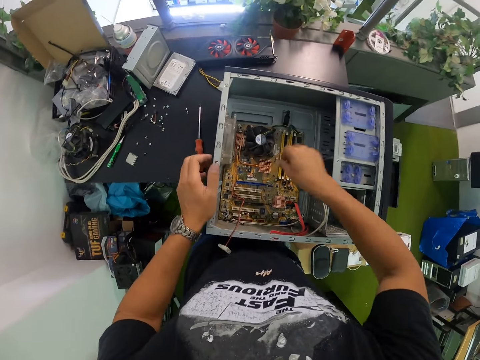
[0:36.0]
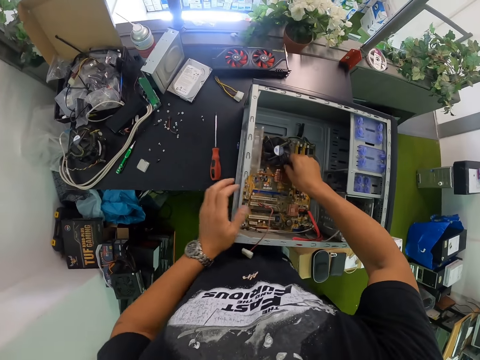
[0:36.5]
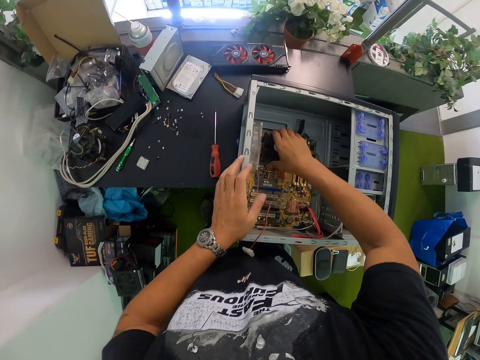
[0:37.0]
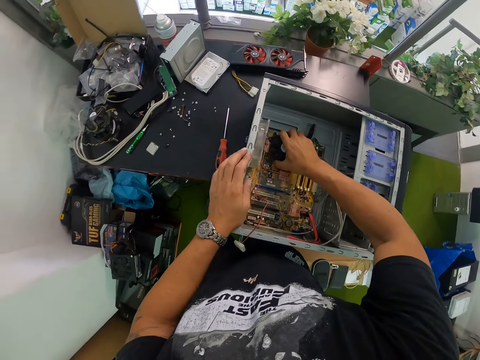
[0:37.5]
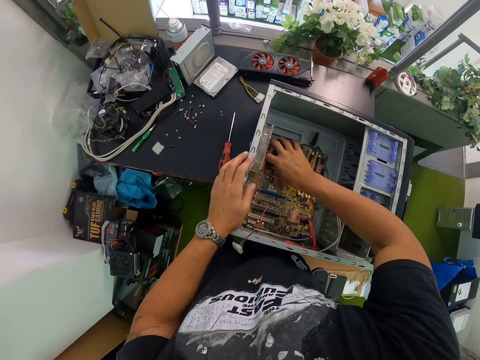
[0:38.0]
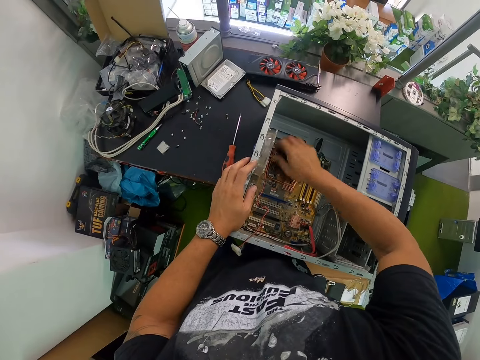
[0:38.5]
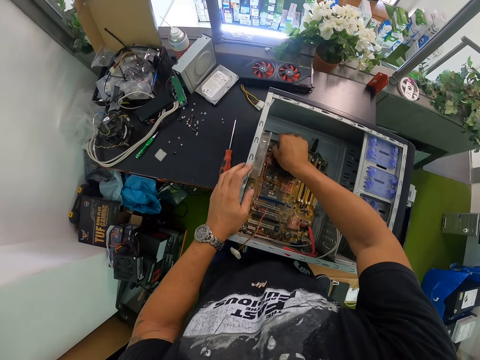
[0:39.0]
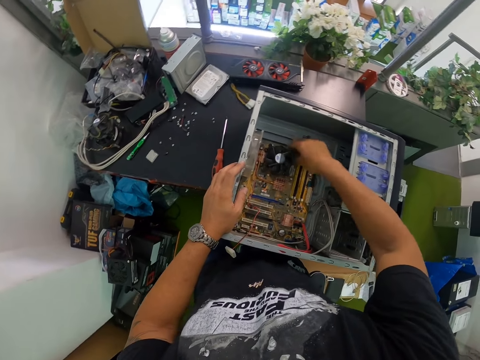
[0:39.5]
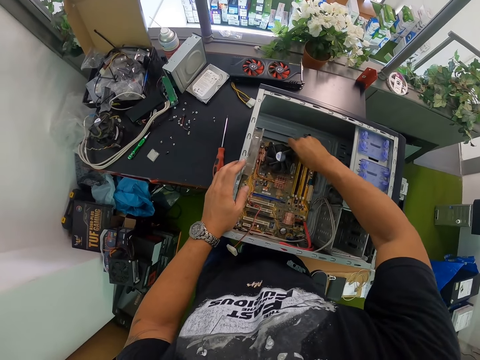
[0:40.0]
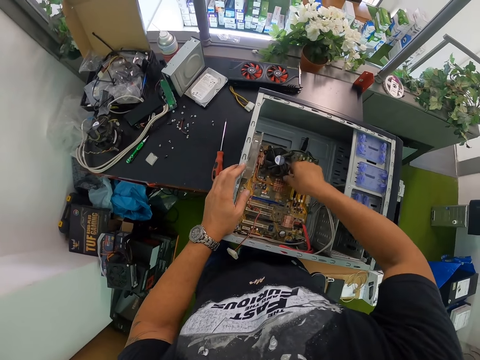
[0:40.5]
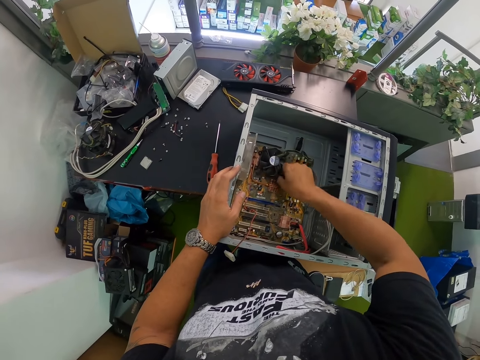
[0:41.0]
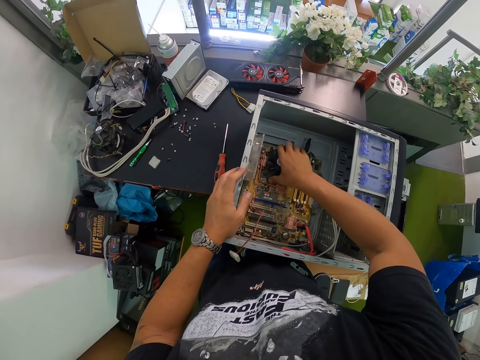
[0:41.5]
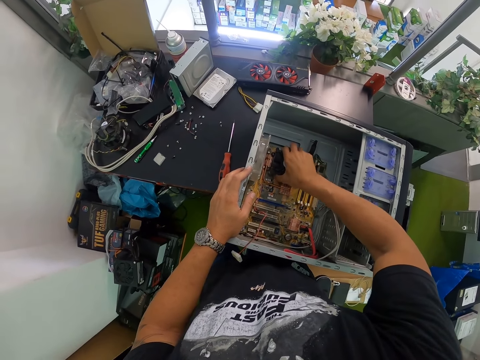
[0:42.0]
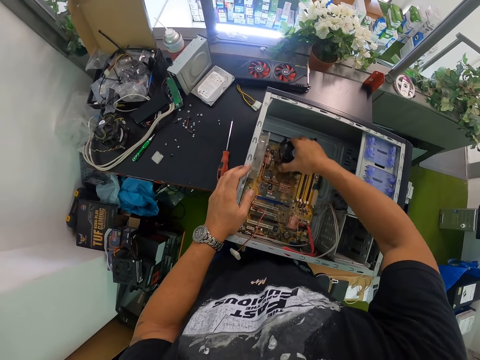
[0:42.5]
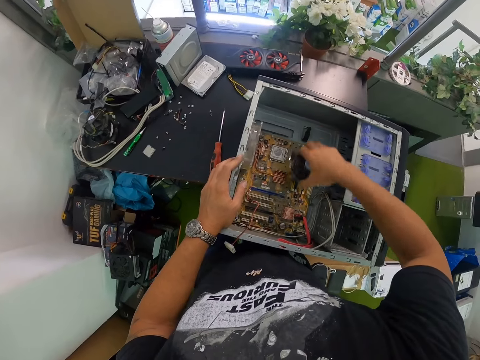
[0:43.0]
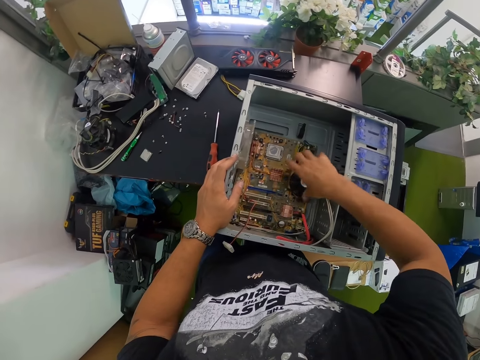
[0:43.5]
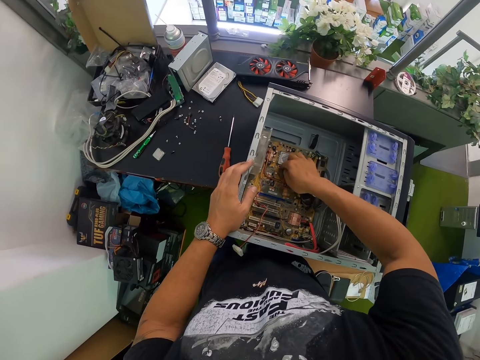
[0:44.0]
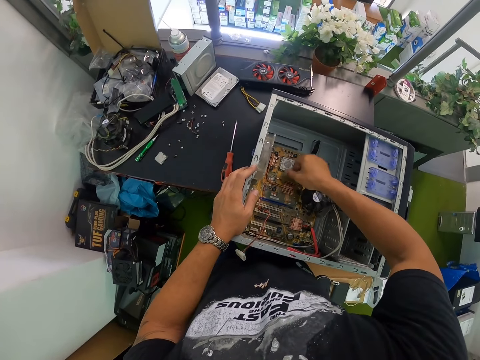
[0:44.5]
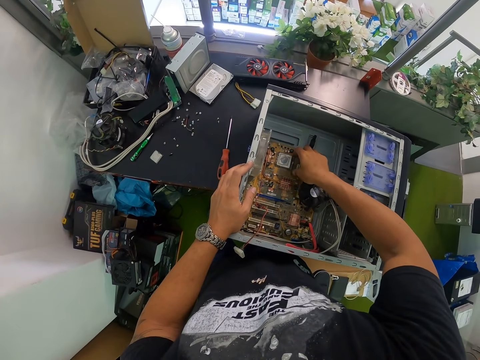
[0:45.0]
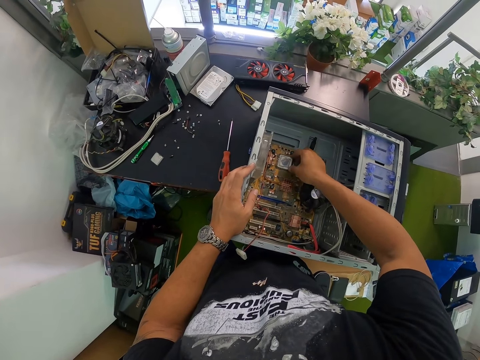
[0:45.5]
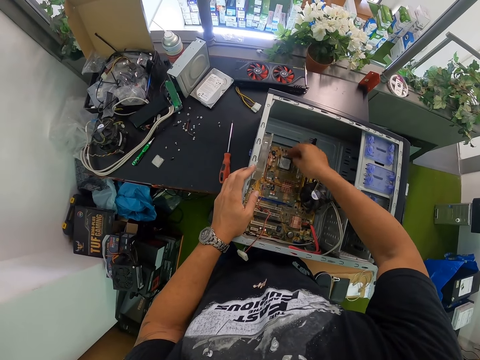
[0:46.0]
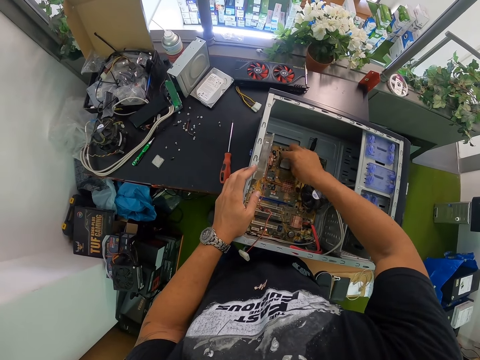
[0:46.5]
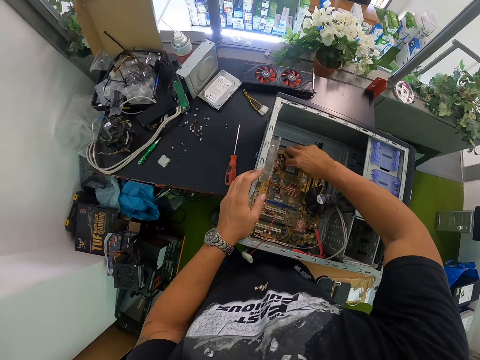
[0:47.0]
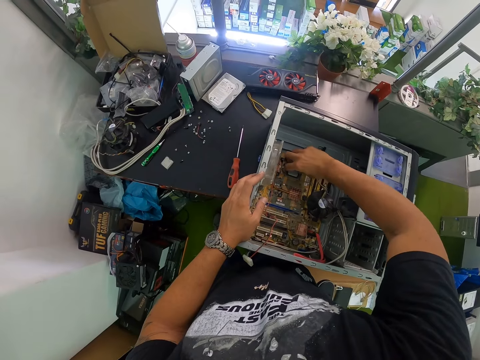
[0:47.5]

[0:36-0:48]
The camera wearer detaches the heatsink of the CPU with his right hand. He touches the computer case parts. He touches the computer case fan. He picks the computer case fan. He drops the heatsink in his right hand inside the CPU. He detaches the processor of the CPU with his right hand.

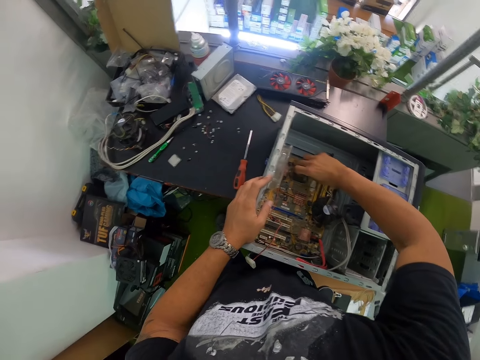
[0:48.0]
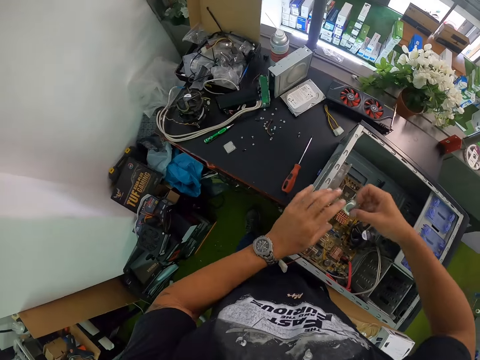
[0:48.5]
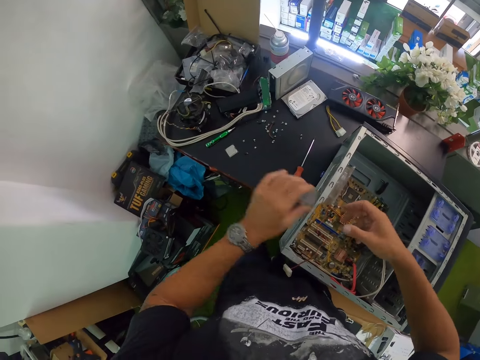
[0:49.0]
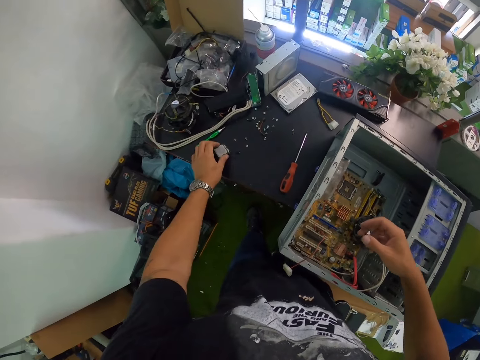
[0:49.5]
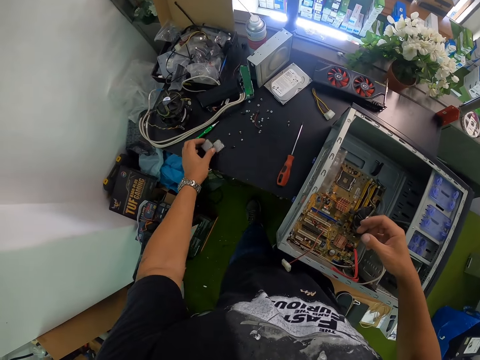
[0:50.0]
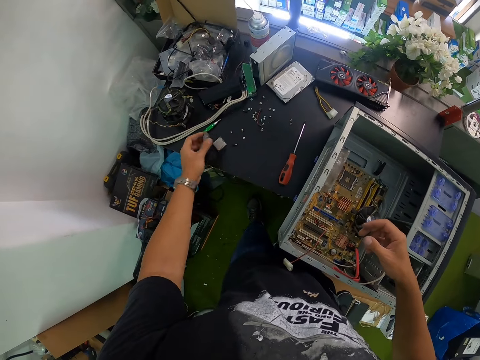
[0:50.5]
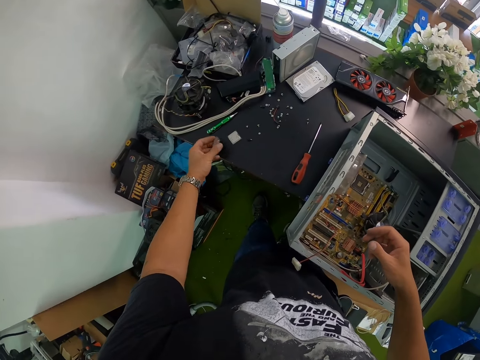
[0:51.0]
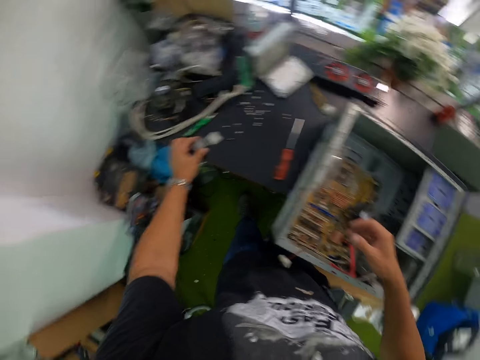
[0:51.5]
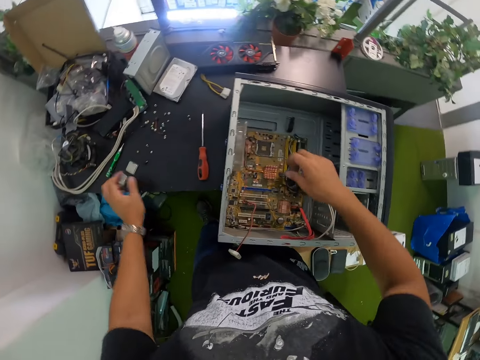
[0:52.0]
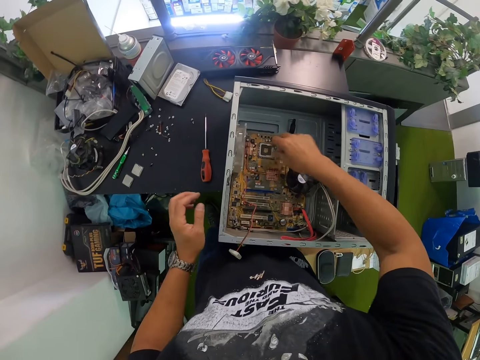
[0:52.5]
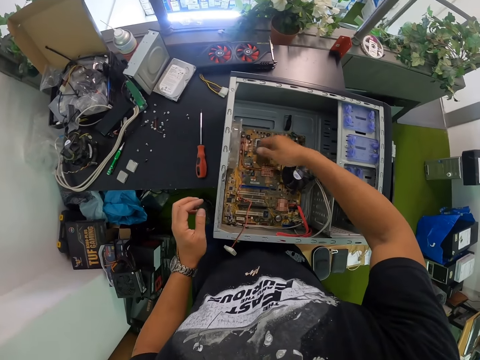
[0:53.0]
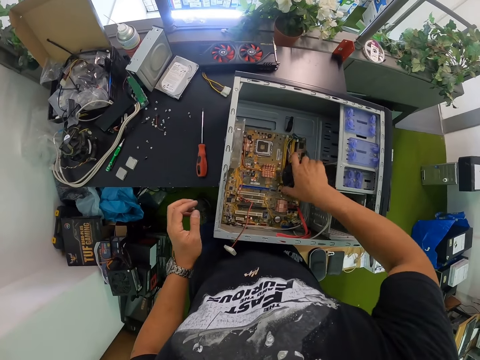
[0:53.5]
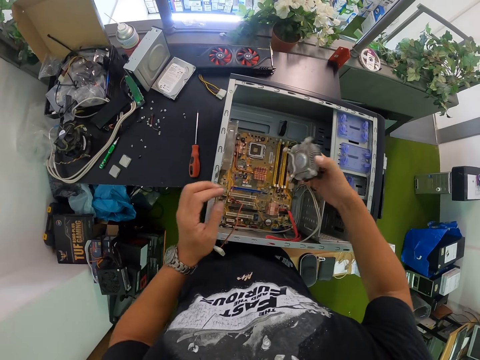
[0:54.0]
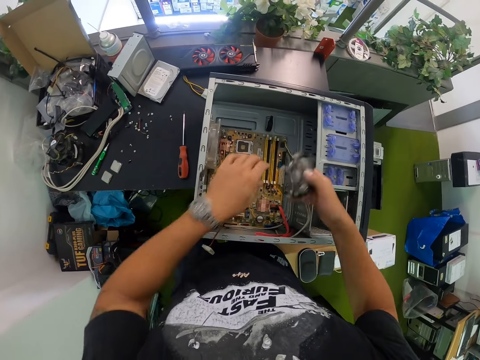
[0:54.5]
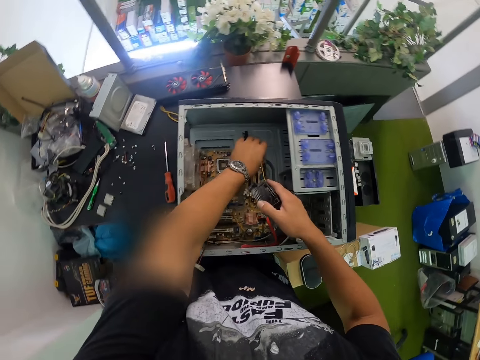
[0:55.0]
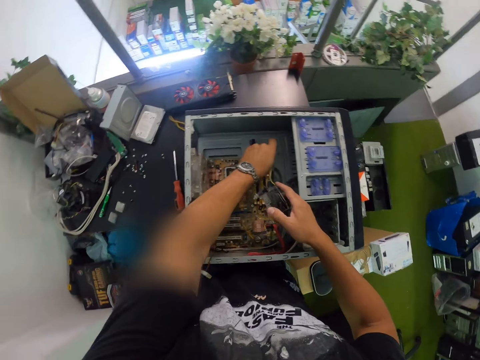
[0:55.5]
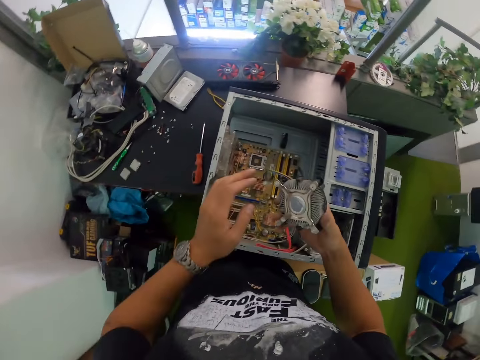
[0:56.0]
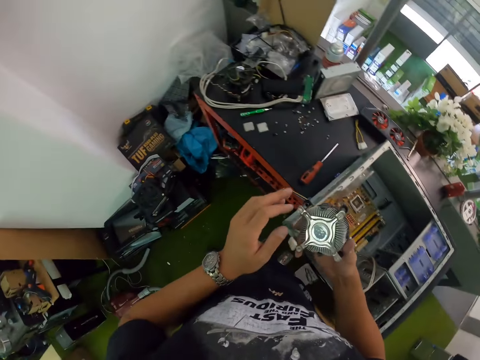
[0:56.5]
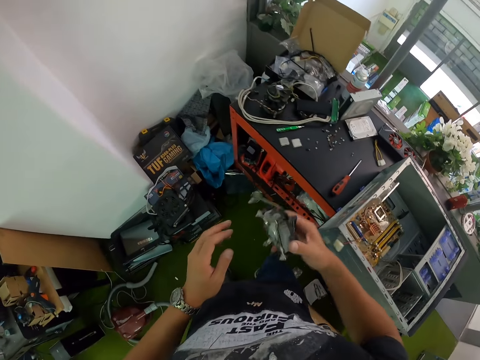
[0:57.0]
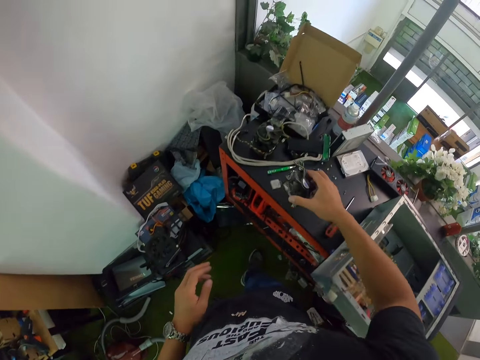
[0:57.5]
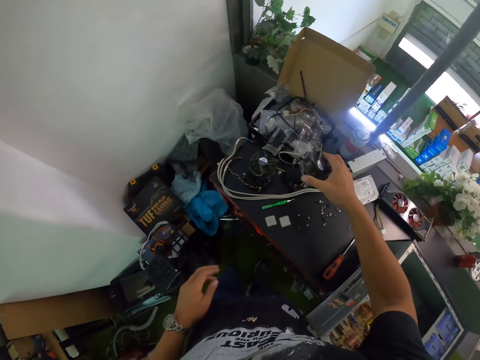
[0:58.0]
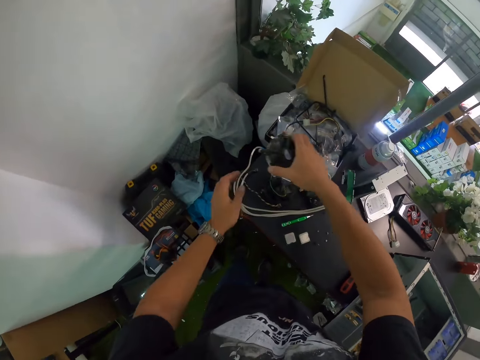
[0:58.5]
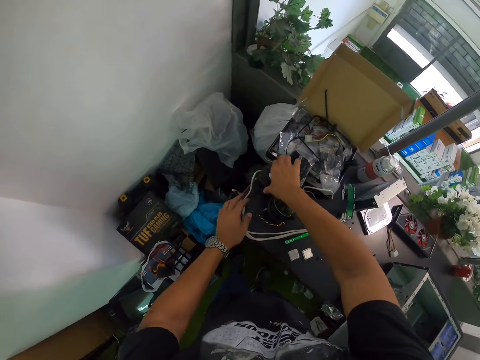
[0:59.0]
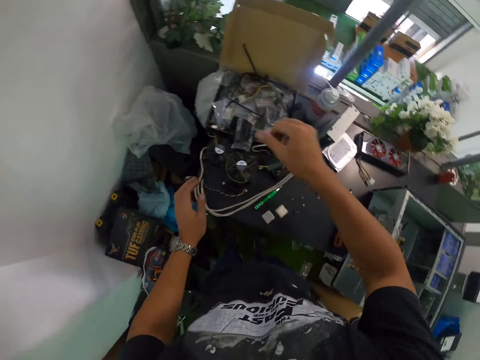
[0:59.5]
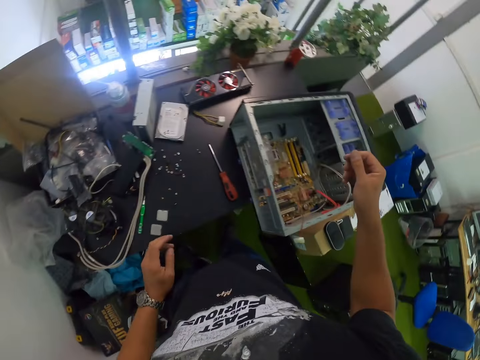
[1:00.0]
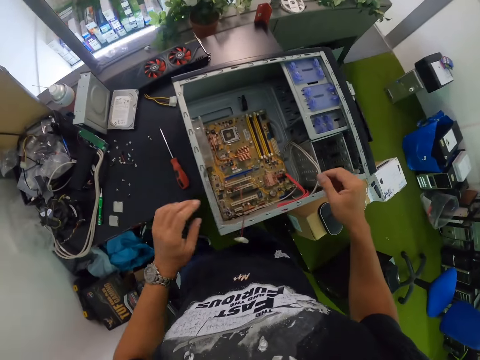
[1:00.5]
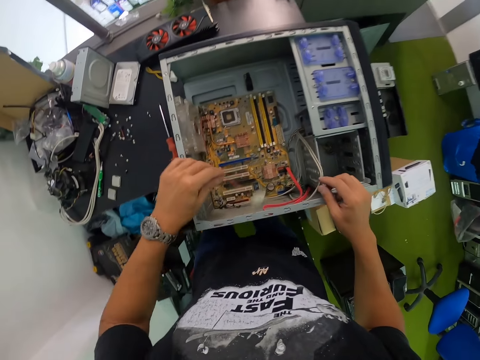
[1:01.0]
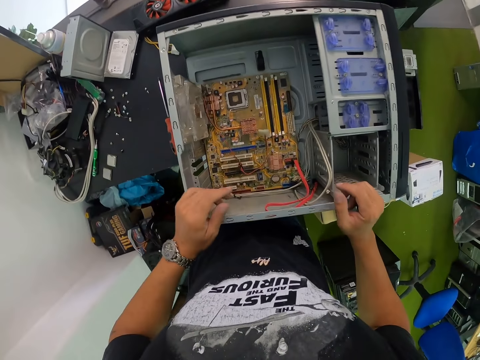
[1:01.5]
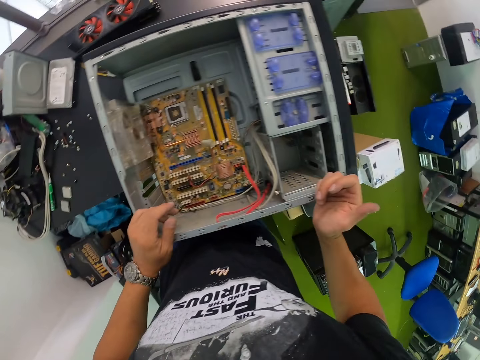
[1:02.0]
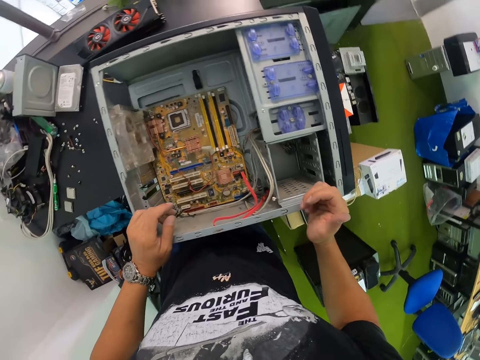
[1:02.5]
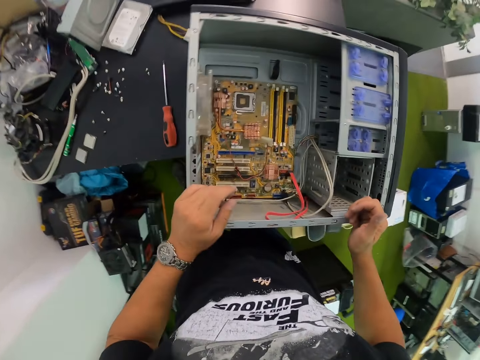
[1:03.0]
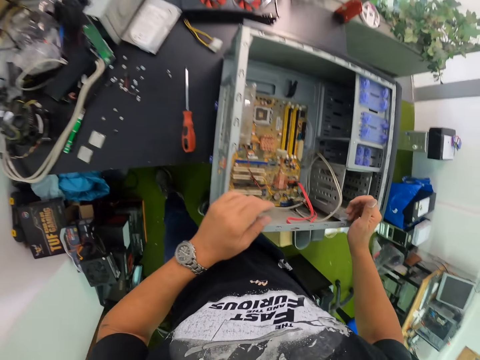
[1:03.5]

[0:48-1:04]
The camera wearer passes the processor from his right hand to his left hand. He puts the processor in his left hand on the table. He picks up the heatsink or computer case fan in the CPU with his right hand. He touches the computer case parts. He puts his left hand inside the CPU. He touches the computer case parts. He observes the computer case fan. He puts the heatsink in his right hand on the table. He touches the computer case. He drops a cable inside the CPU with his left hand.
